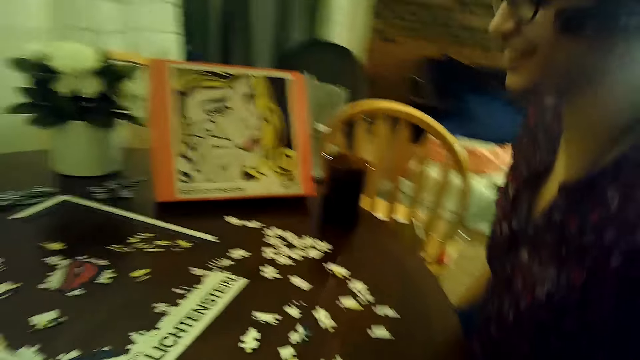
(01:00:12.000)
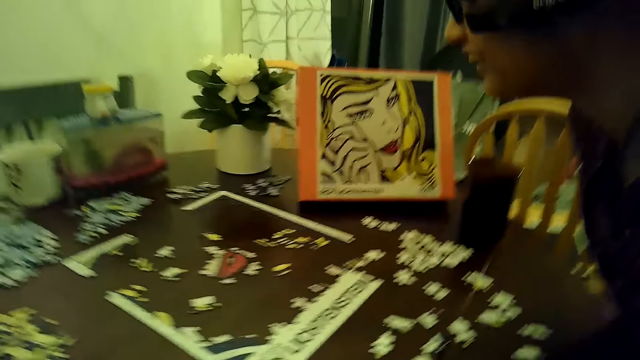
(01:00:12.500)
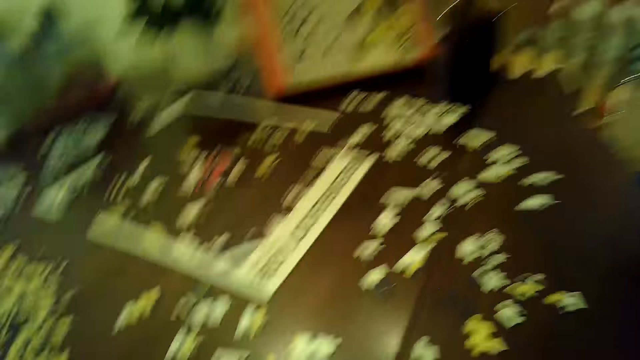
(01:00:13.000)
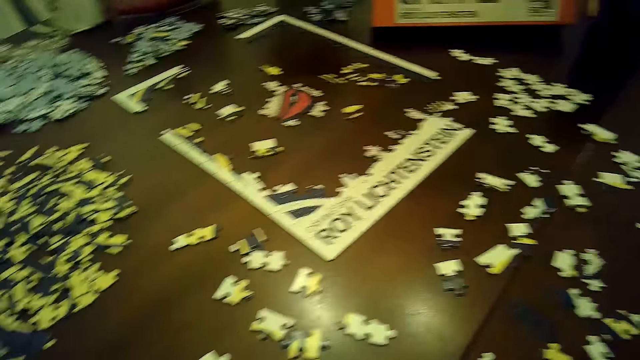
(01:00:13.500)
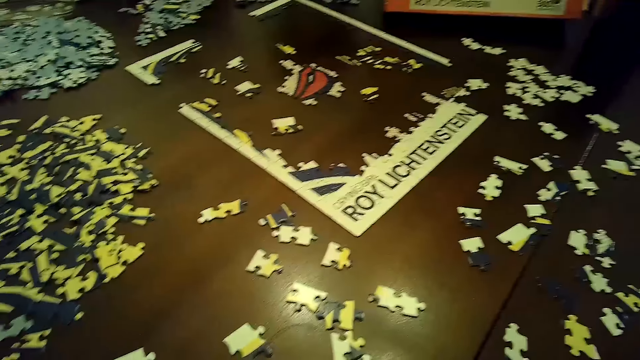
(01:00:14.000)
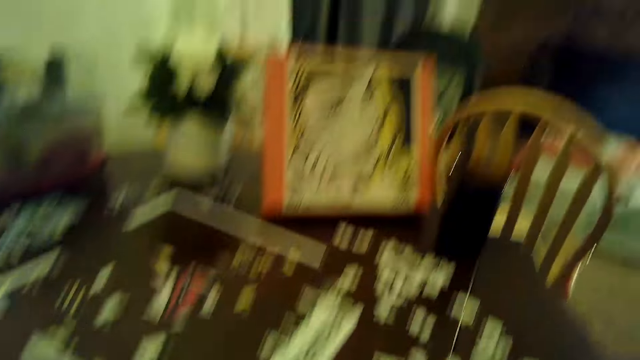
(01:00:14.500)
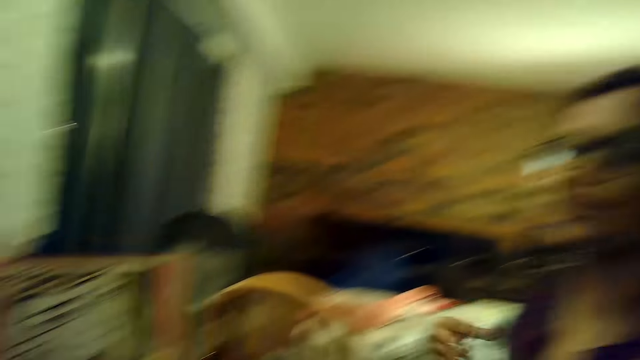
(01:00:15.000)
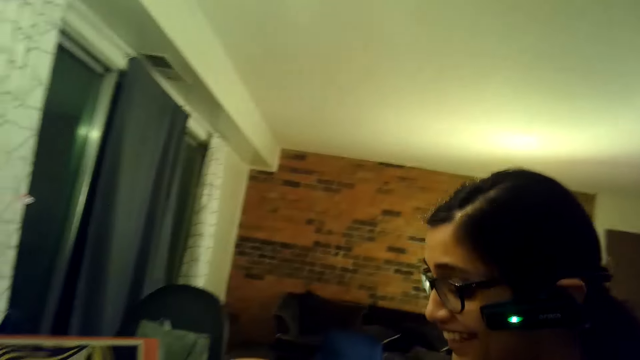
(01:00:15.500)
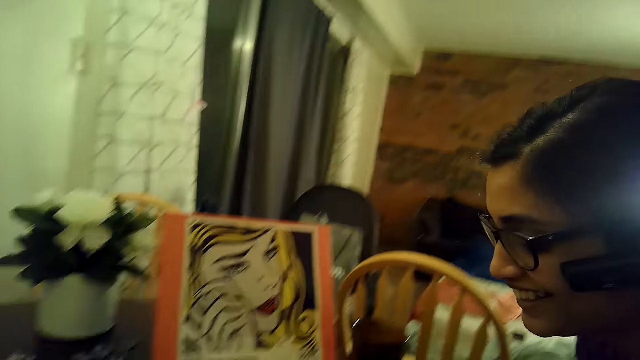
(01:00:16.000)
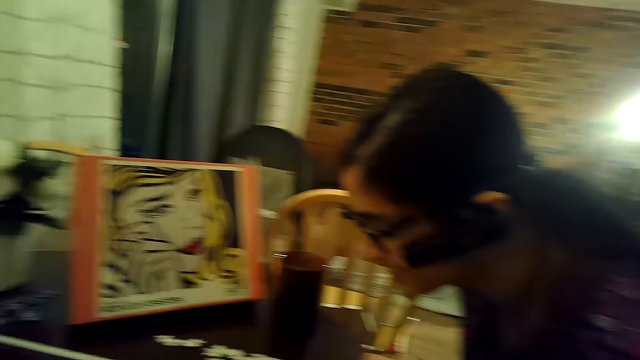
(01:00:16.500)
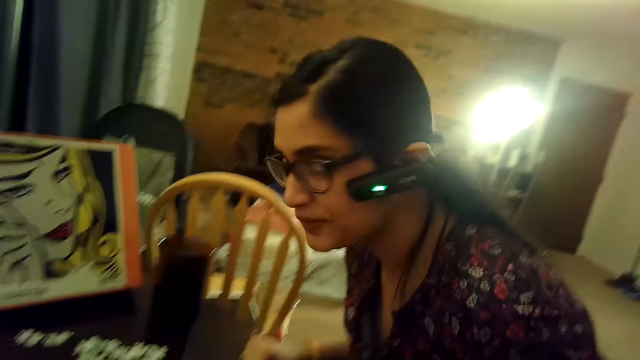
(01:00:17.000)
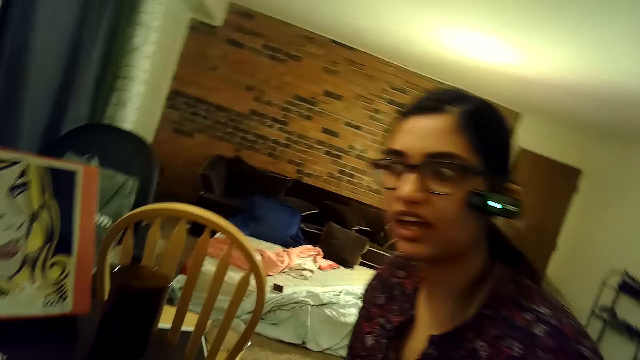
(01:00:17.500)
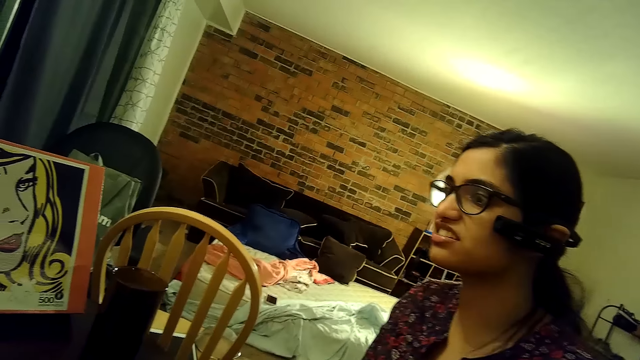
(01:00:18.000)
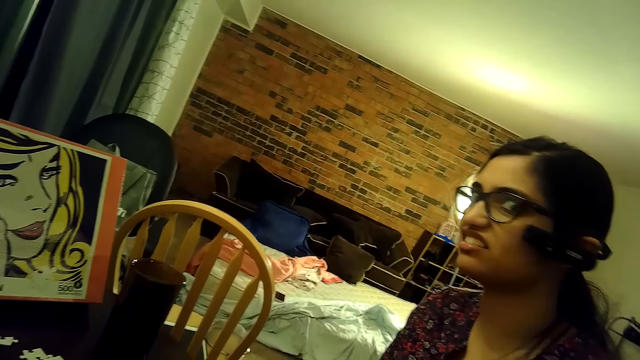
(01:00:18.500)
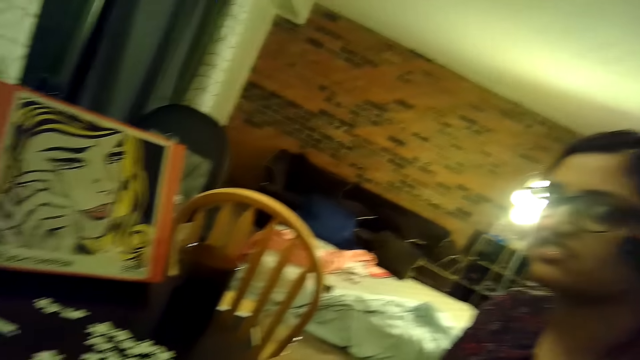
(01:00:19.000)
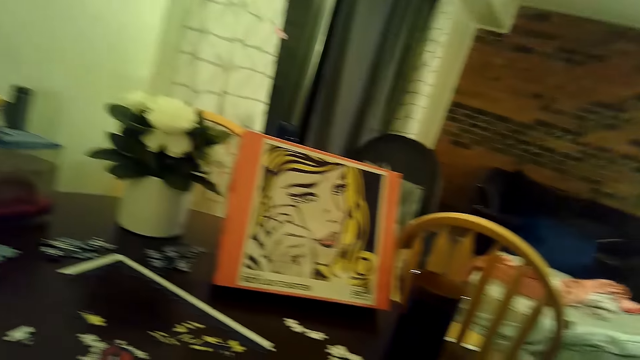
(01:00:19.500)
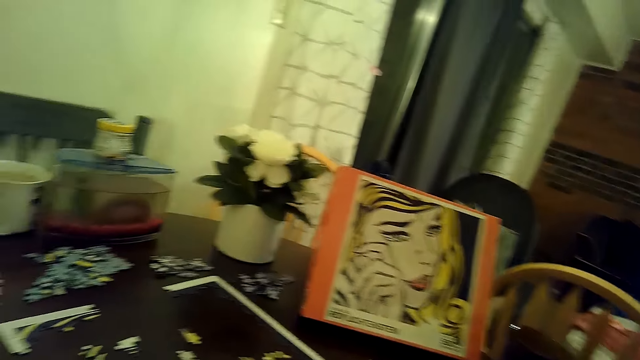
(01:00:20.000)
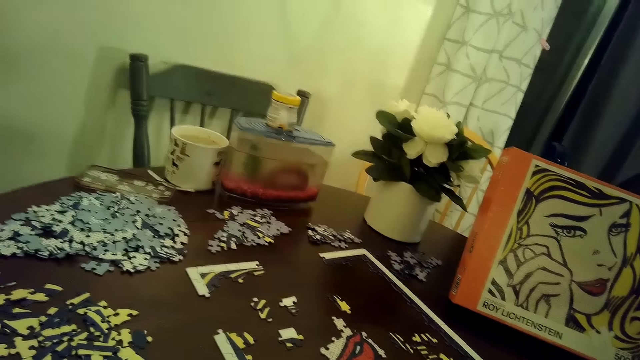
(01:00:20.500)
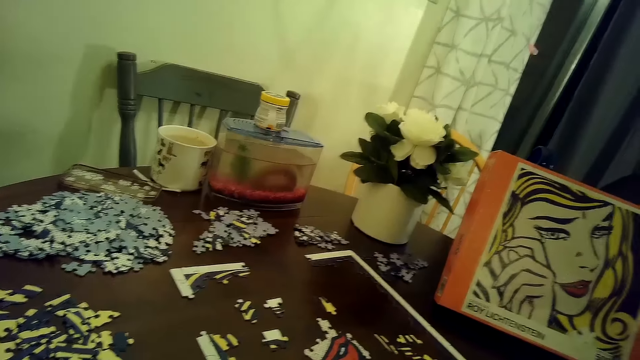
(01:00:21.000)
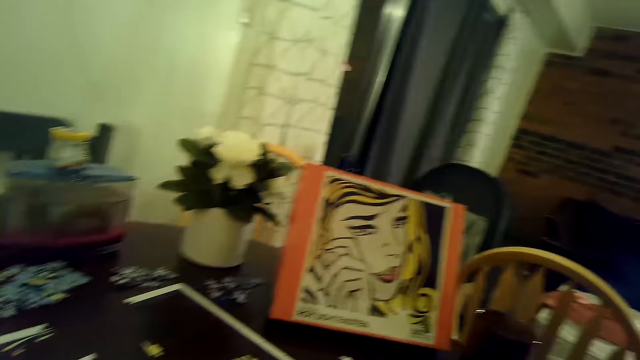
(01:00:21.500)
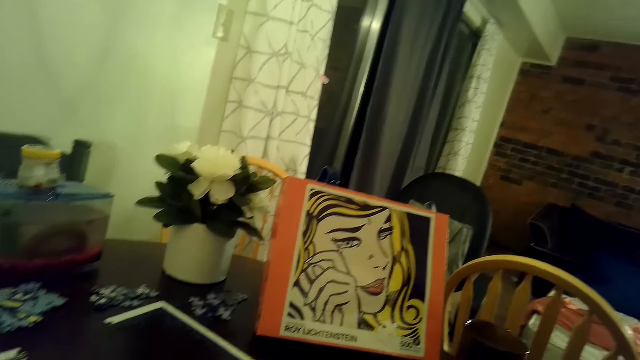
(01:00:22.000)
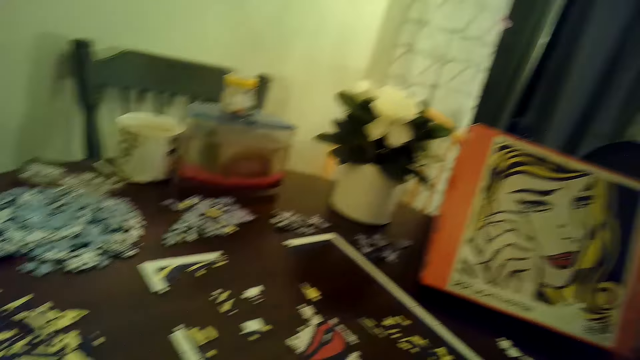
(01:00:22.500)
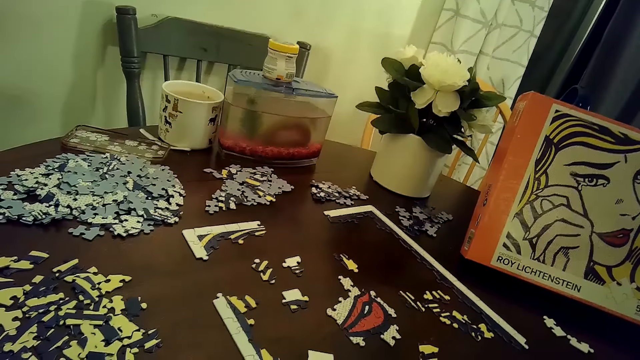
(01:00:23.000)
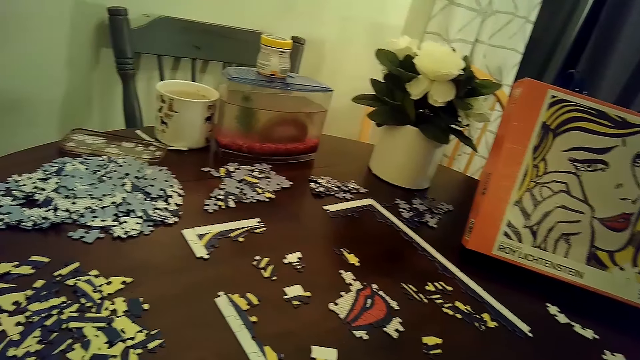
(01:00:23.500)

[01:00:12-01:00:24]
The woman moves a chair and talks to the camera wearer.

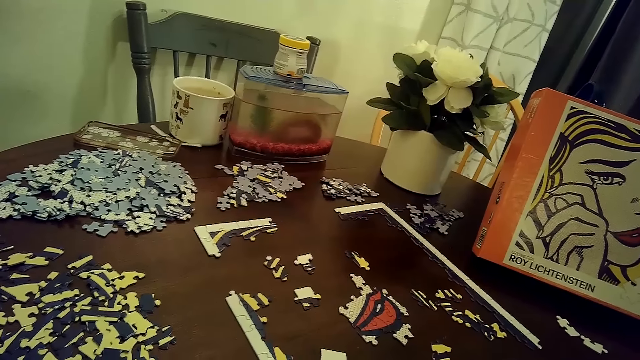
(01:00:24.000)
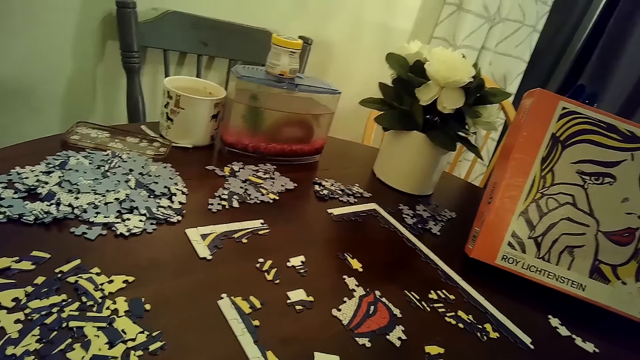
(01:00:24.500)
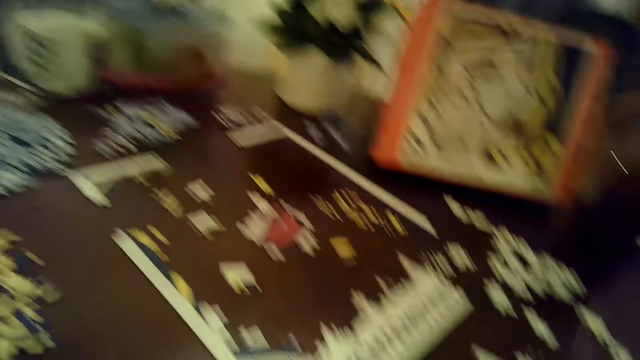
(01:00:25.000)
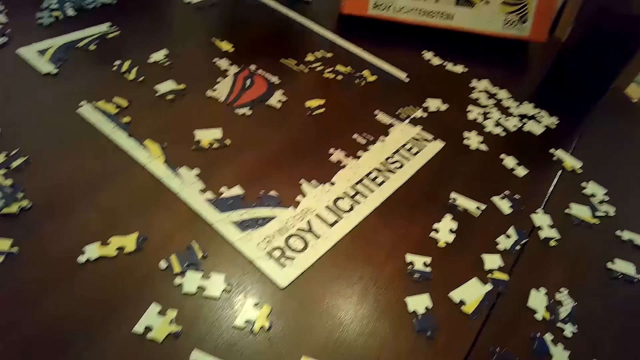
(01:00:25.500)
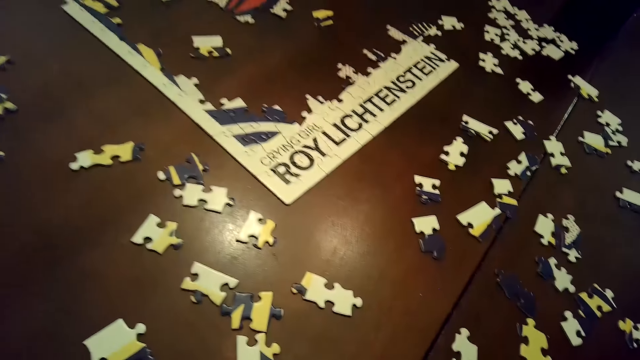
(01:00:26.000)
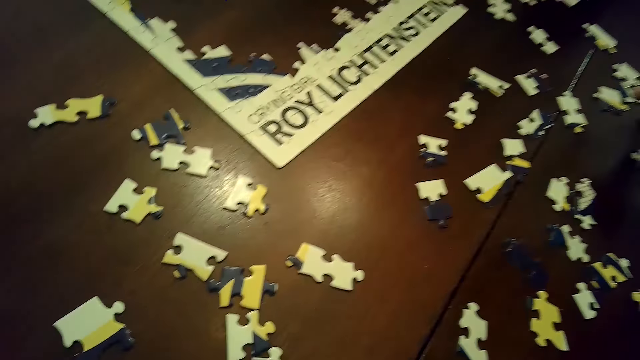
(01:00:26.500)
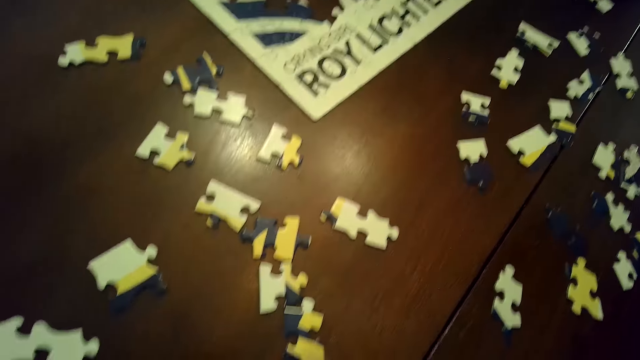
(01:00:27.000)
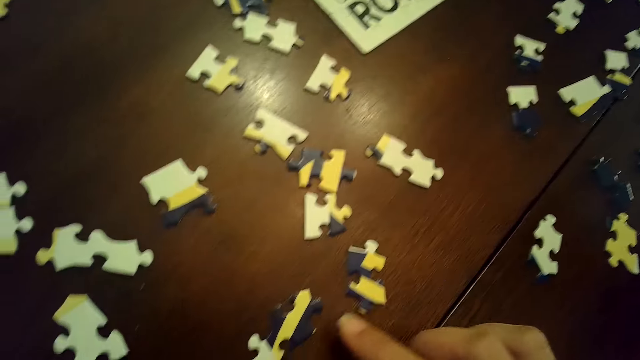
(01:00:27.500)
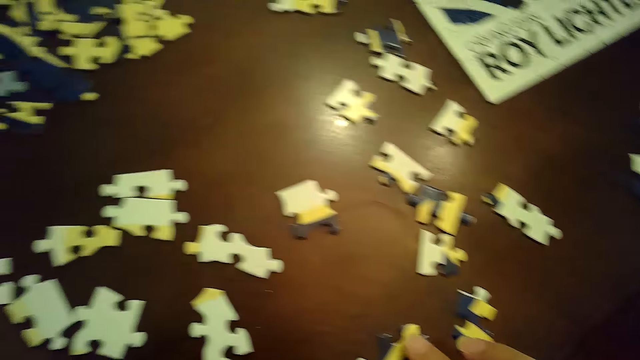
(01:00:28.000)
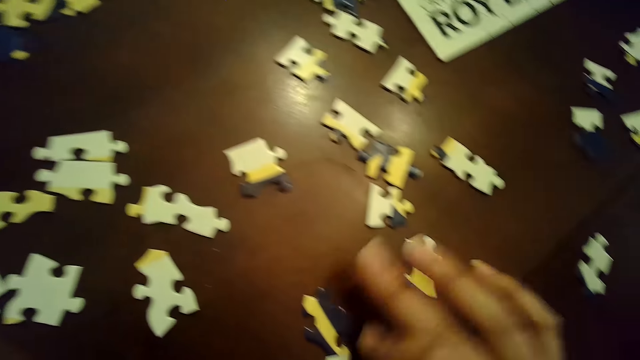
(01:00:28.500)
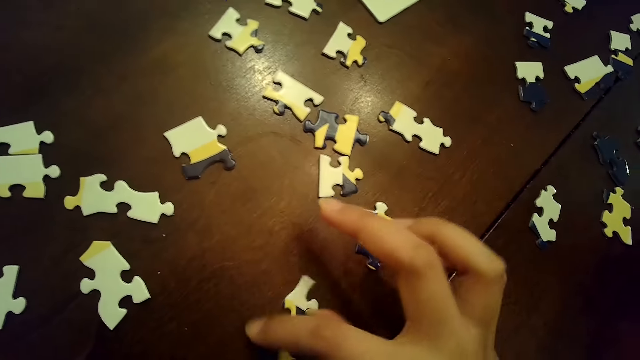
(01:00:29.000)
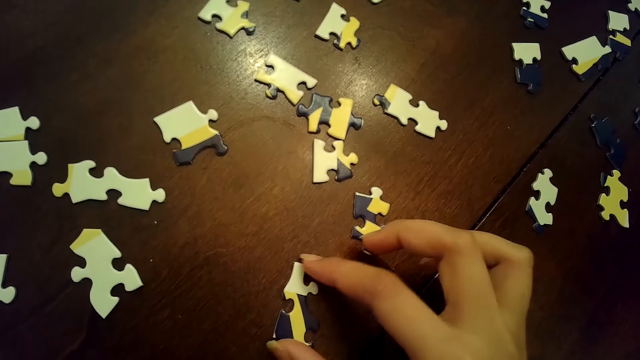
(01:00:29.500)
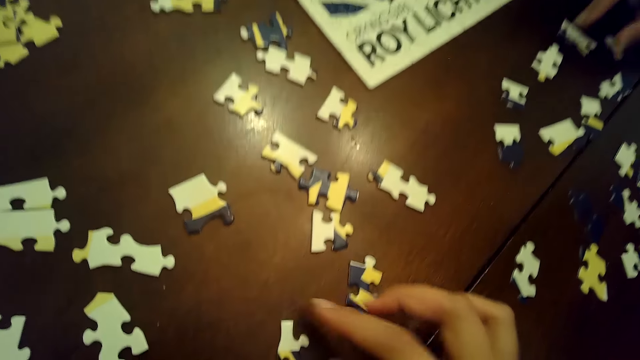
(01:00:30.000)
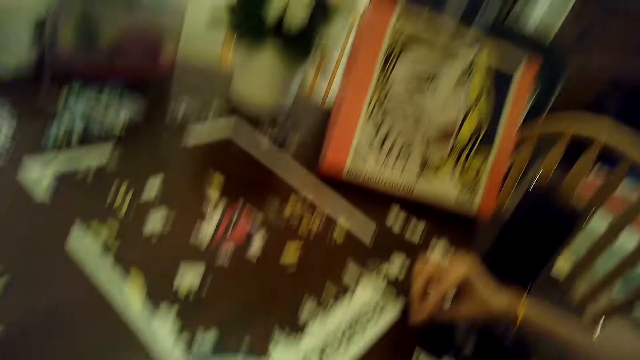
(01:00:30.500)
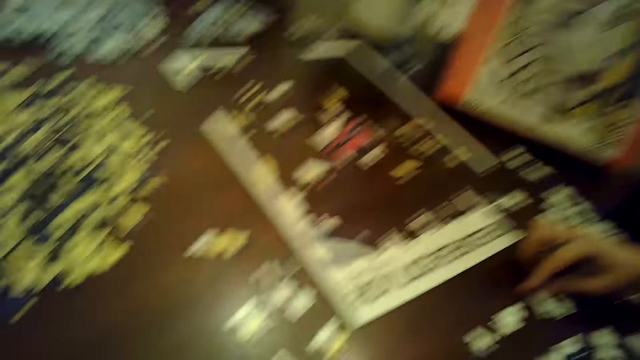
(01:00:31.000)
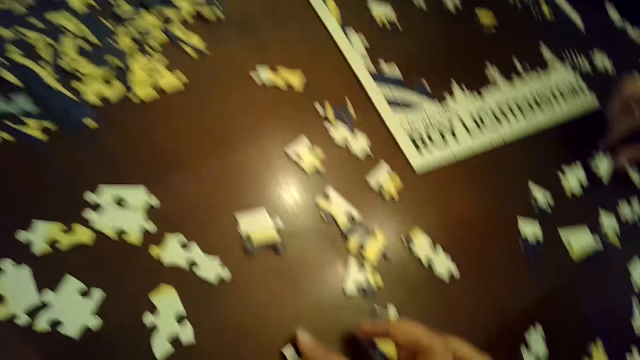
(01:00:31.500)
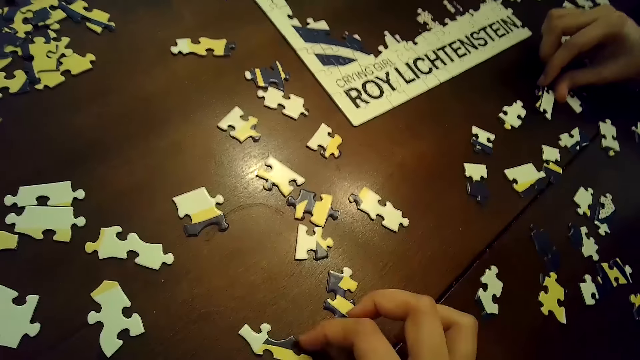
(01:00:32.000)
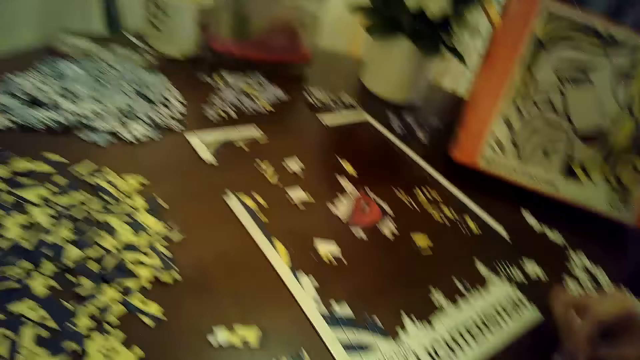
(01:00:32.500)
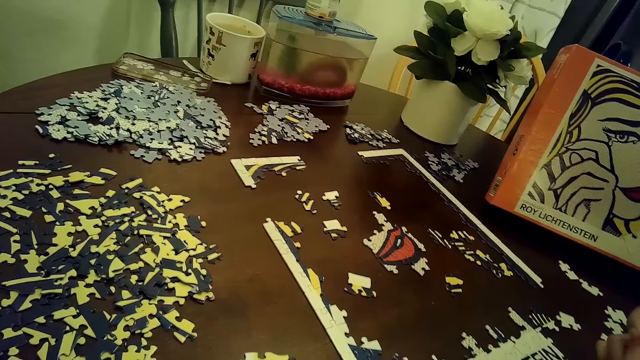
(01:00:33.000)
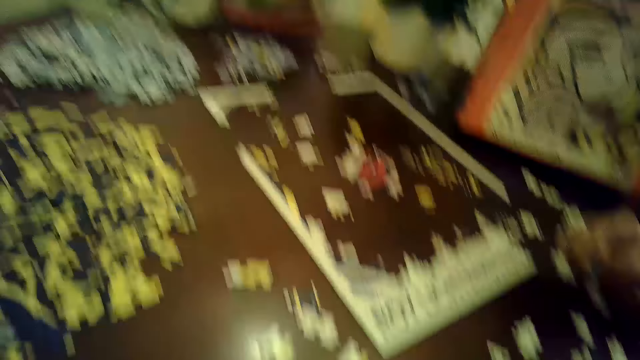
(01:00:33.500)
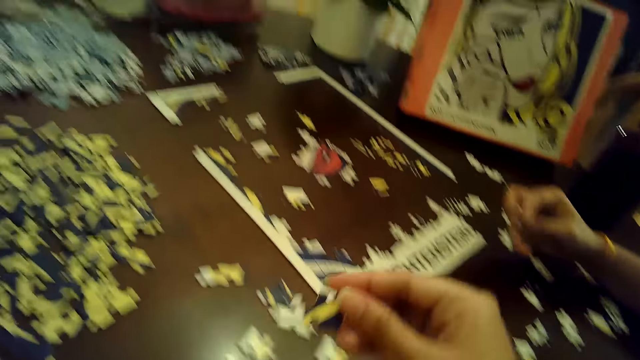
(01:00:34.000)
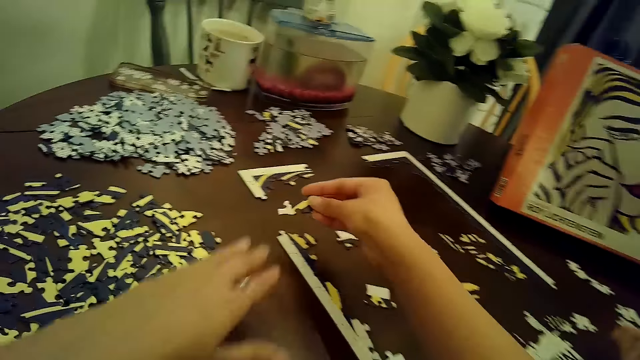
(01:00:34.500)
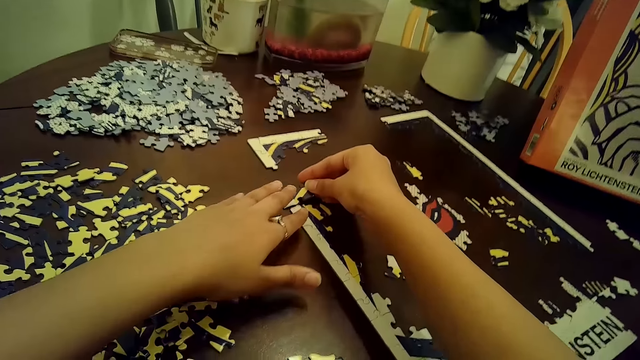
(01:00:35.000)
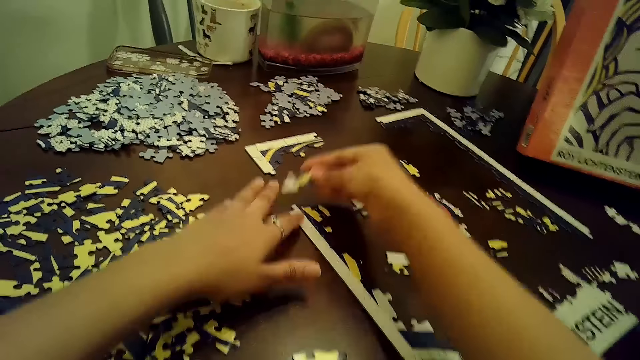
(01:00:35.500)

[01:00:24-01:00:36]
The camera wearer moves a puzzle piece with her right hand. She arranges cards on the table. She moves a puzzle piece with her right hand repeatedly. A woman moves a puzzle piece with her right hand. The camera wearer moves a puzzle piece with her right hand. The woman moves a puzzle piece with her right hand. The camera wearer moves a puzzle piece with her right hand. The woman picks the puzzle piece from the table with her right hand. The camera wearer picks a puzzle piece from the table with her right hand. She places the puzzle piece on the puzzle with both hands.
